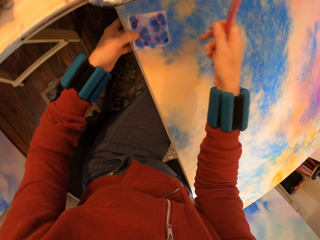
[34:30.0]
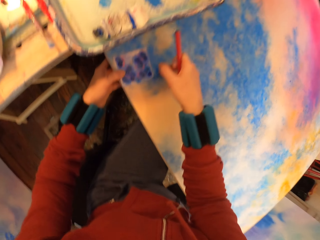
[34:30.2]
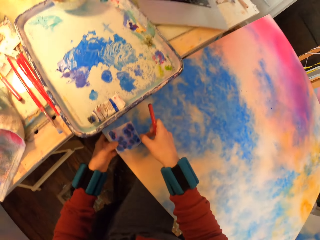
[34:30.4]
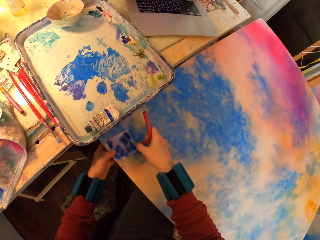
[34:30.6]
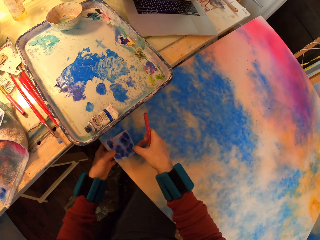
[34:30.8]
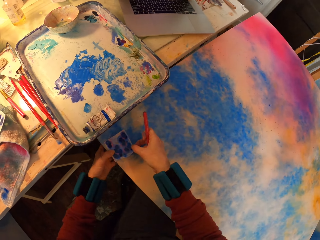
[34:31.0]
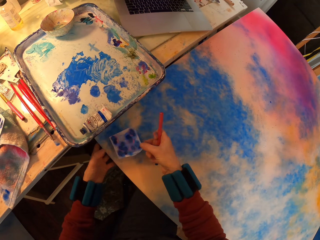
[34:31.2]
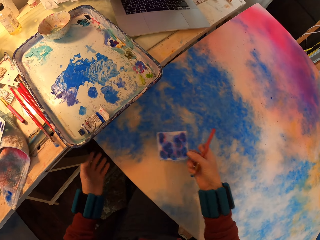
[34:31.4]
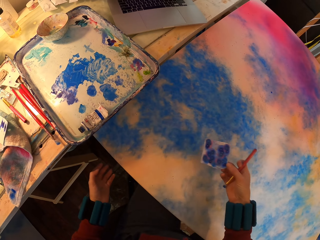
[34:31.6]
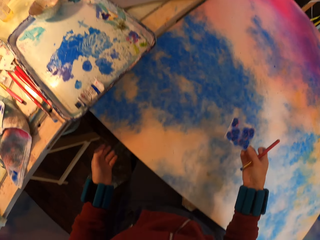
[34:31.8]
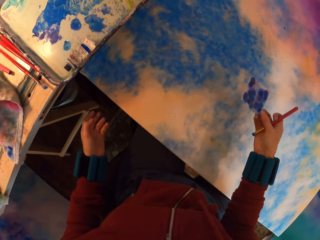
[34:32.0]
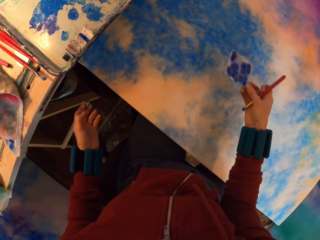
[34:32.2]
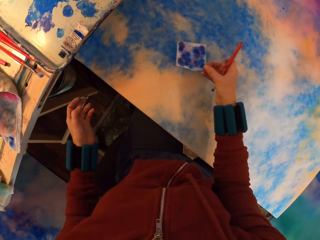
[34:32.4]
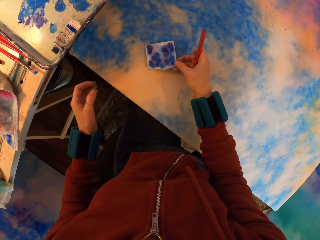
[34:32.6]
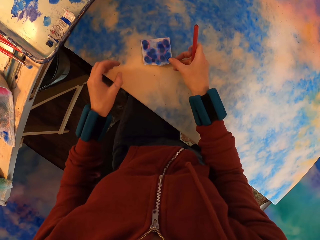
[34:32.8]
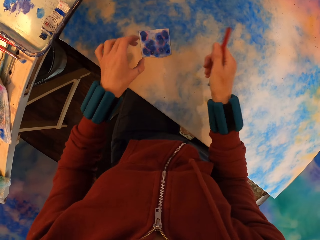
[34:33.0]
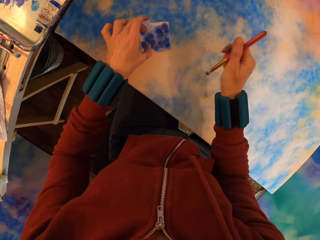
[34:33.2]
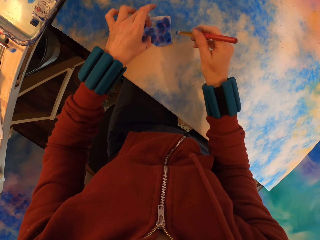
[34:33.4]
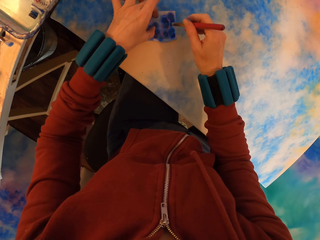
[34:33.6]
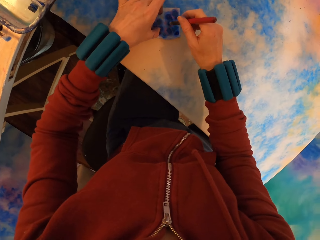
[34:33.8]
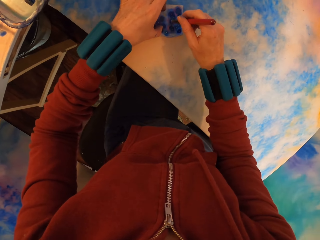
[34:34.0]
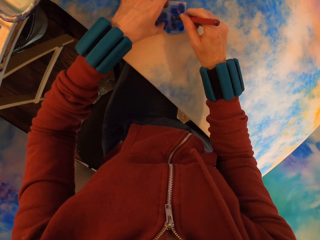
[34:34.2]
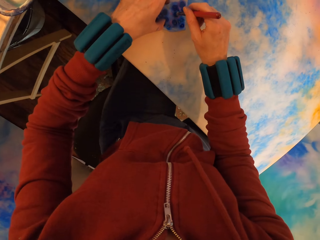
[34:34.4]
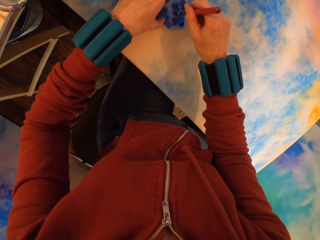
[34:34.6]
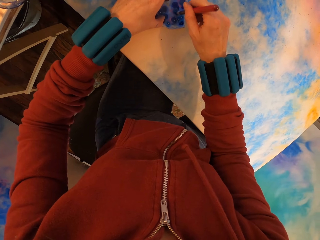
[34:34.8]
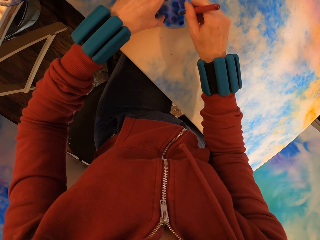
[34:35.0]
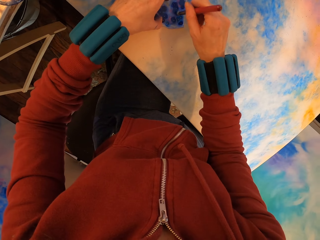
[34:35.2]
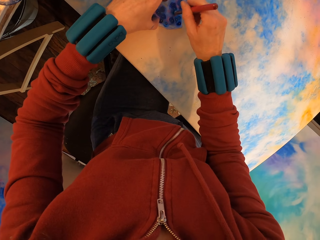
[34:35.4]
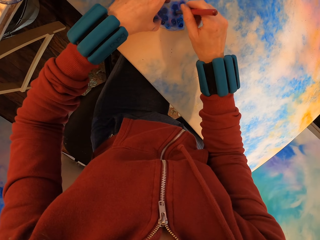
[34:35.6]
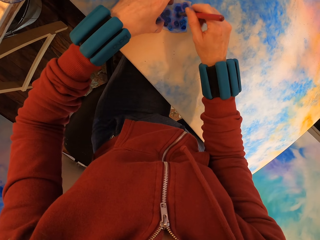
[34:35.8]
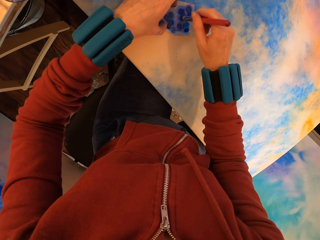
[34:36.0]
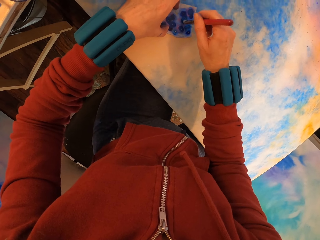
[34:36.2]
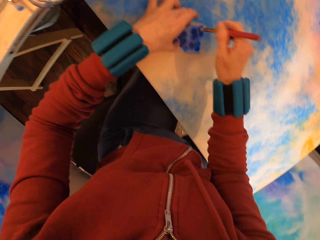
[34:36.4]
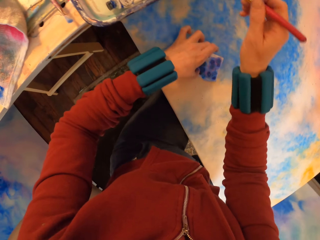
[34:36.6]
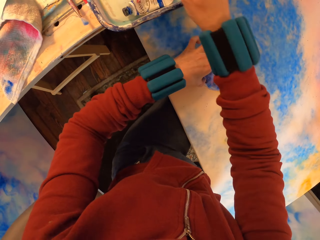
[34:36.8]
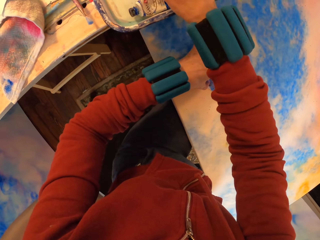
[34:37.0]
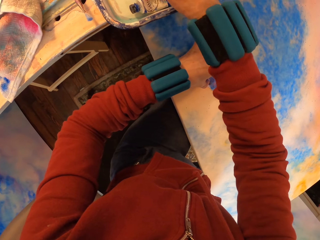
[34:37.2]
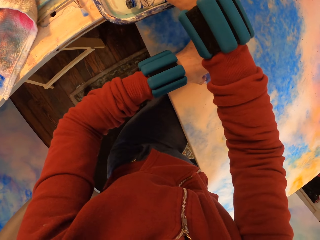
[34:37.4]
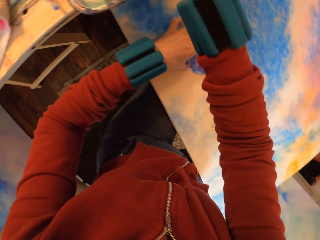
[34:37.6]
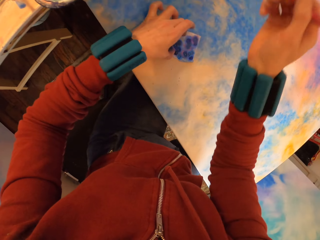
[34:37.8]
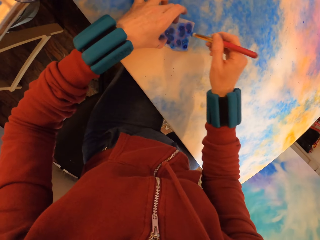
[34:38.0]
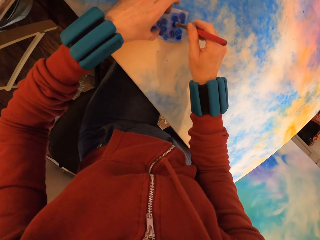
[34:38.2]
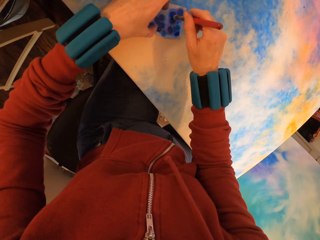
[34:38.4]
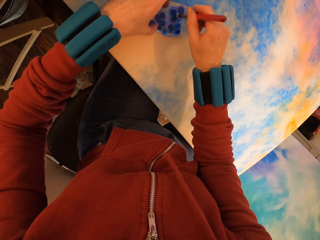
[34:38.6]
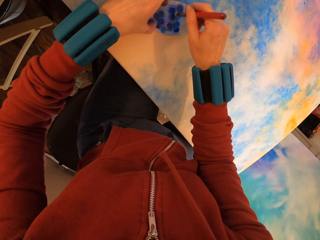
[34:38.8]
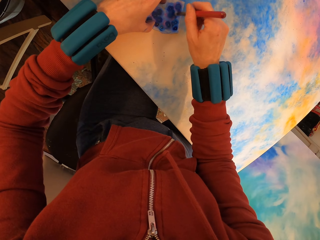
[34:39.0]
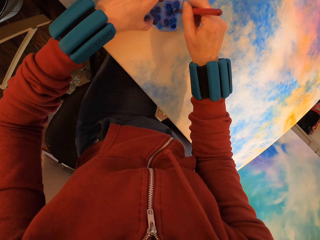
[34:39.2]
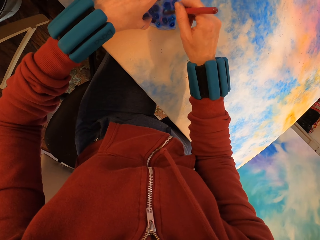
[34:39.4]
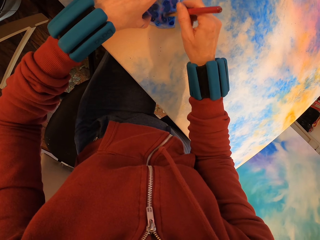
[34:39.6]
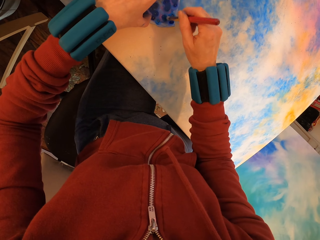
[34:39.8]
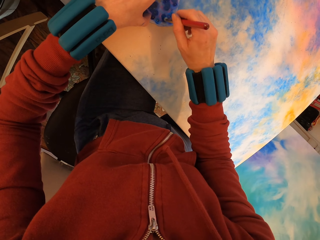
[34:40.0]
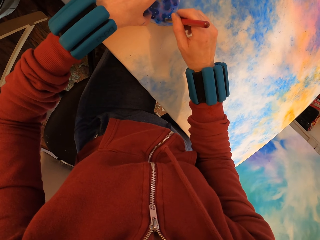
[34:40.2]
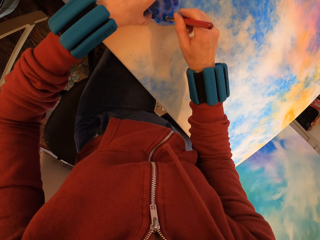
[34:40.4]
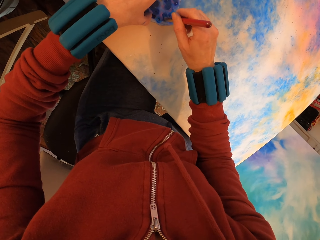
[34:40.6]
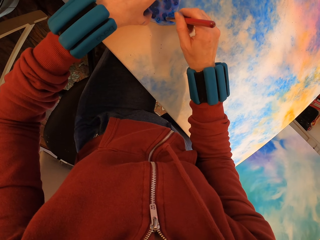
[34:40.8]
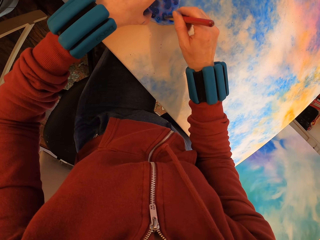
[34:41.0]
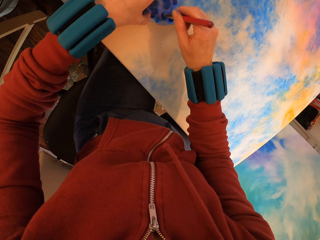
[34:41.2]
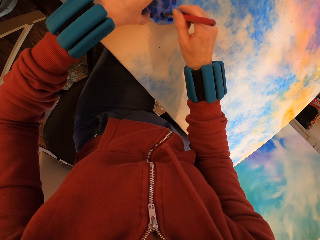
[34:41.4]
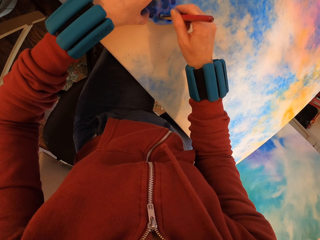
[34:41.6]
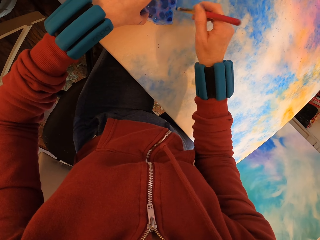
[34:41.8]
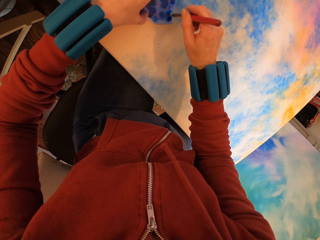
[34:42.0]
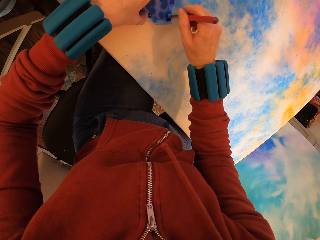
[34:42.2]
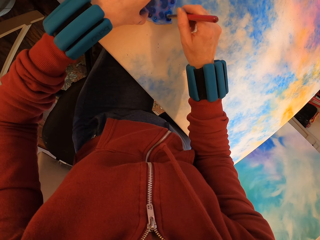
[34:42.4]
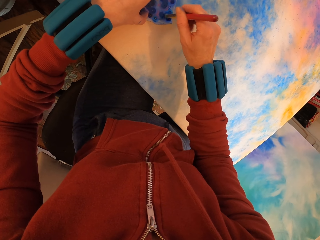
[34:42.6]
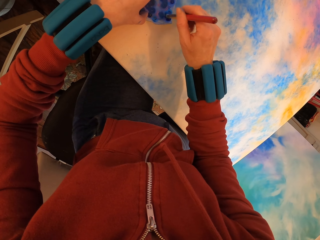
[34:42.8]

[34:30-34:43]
The camera wearer lifts the paper. They place the paper on the canvas. They paint the canvas. They paint the tray. They paint the canvas.

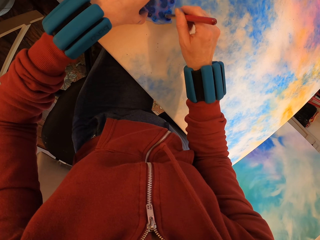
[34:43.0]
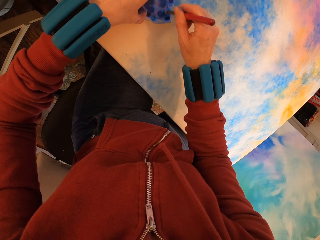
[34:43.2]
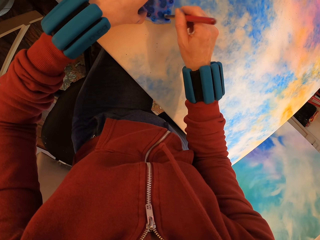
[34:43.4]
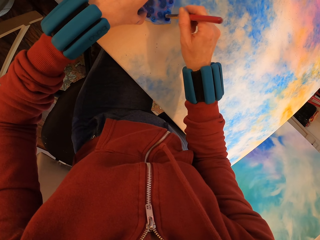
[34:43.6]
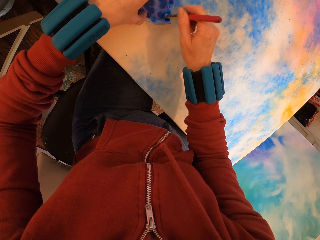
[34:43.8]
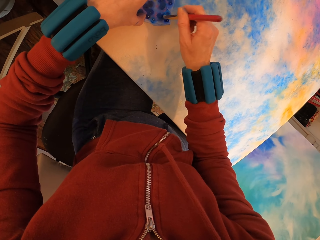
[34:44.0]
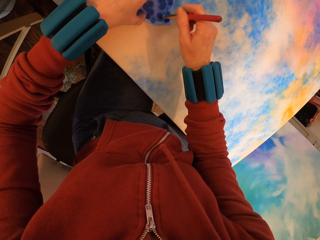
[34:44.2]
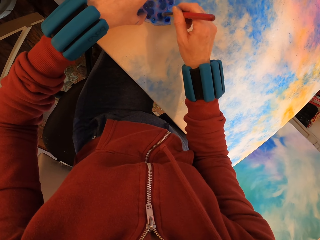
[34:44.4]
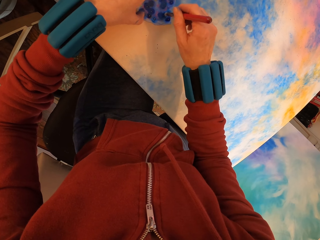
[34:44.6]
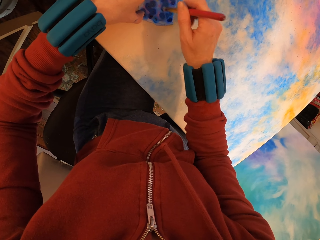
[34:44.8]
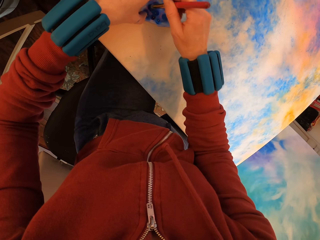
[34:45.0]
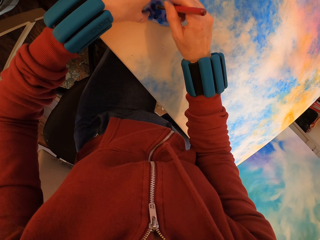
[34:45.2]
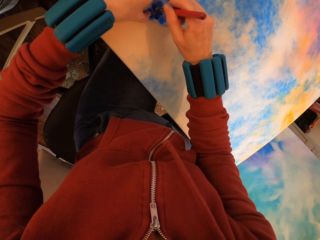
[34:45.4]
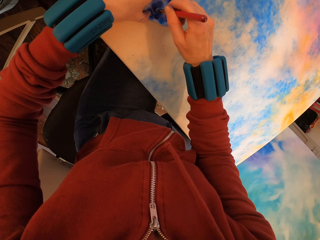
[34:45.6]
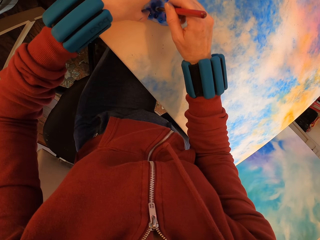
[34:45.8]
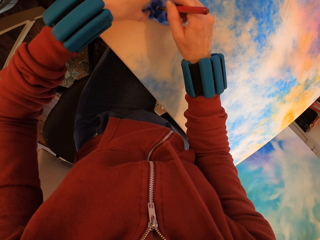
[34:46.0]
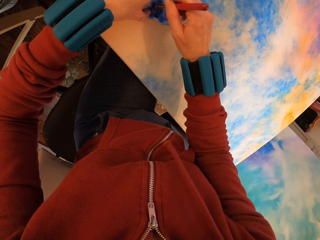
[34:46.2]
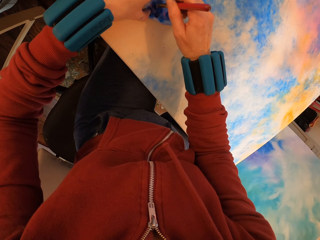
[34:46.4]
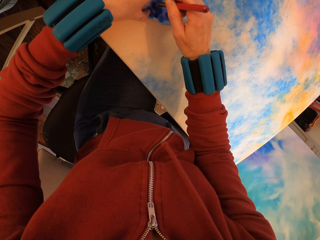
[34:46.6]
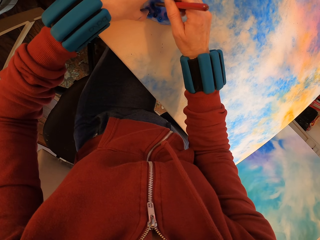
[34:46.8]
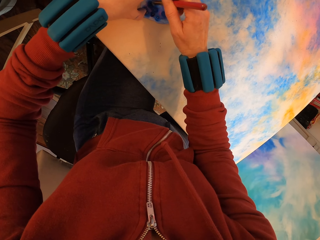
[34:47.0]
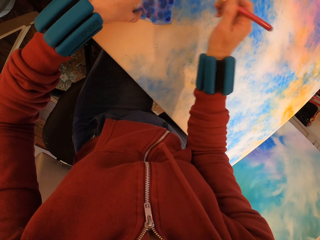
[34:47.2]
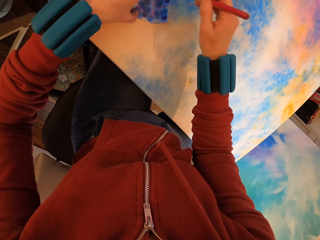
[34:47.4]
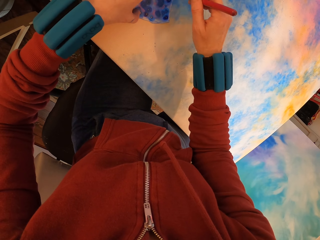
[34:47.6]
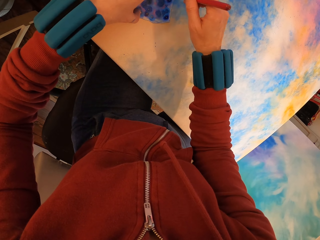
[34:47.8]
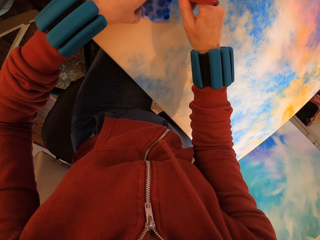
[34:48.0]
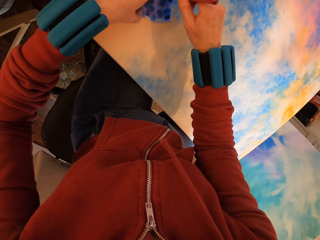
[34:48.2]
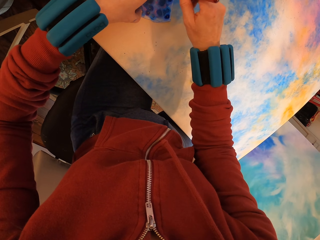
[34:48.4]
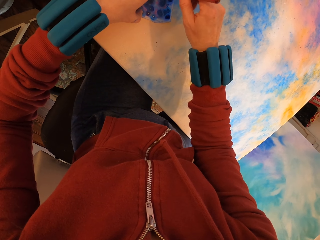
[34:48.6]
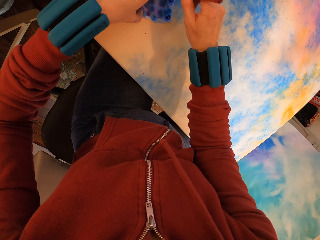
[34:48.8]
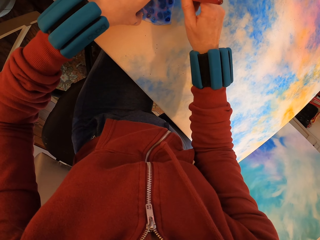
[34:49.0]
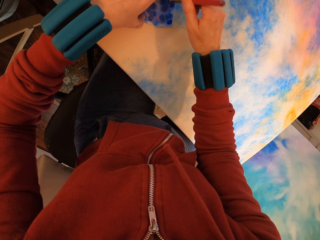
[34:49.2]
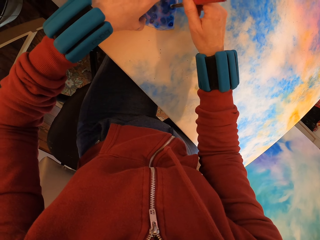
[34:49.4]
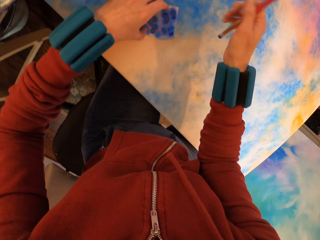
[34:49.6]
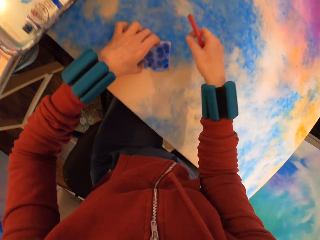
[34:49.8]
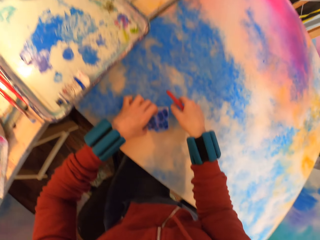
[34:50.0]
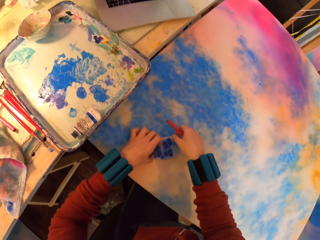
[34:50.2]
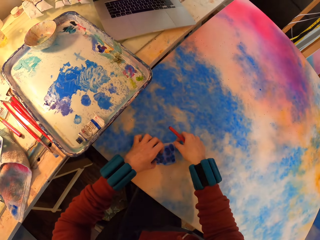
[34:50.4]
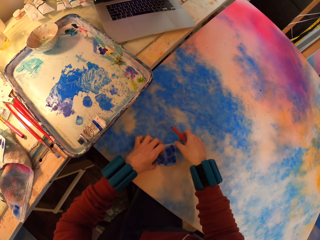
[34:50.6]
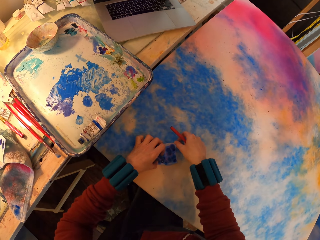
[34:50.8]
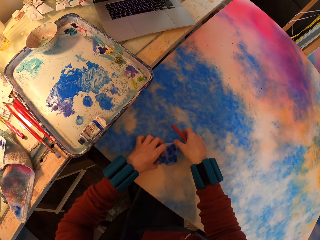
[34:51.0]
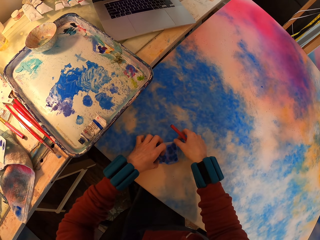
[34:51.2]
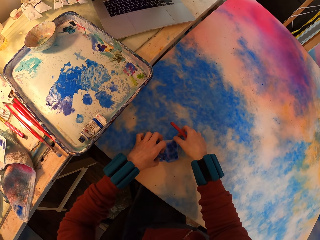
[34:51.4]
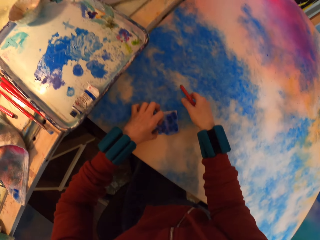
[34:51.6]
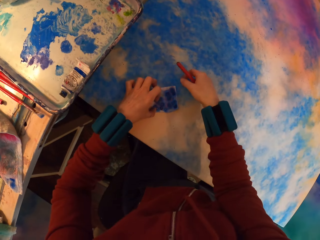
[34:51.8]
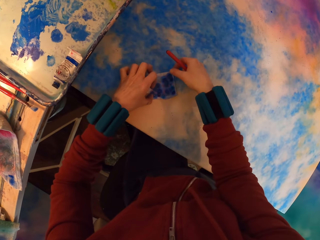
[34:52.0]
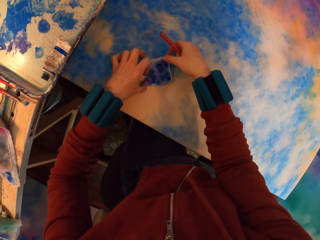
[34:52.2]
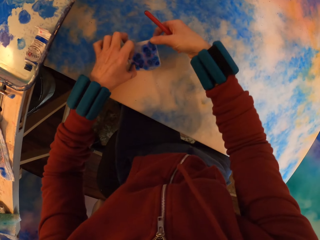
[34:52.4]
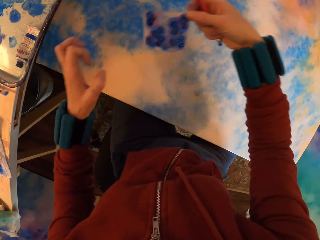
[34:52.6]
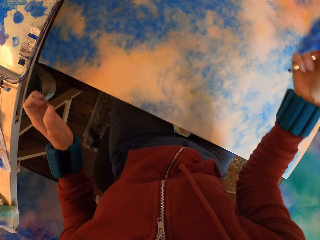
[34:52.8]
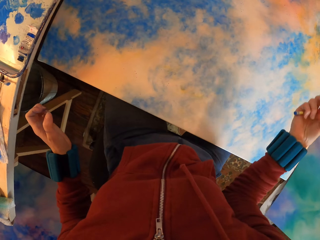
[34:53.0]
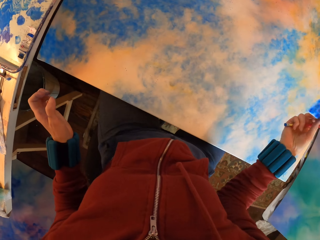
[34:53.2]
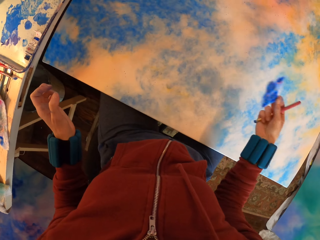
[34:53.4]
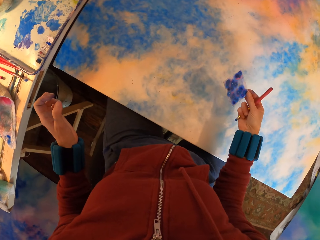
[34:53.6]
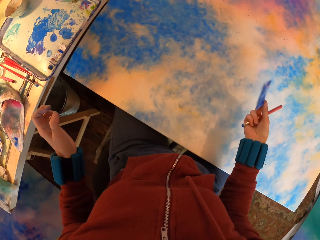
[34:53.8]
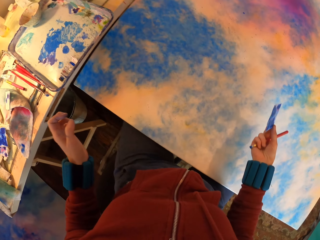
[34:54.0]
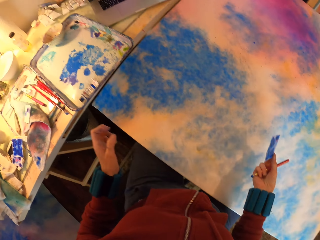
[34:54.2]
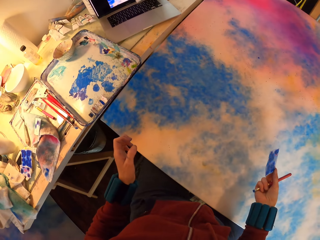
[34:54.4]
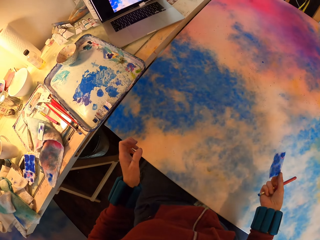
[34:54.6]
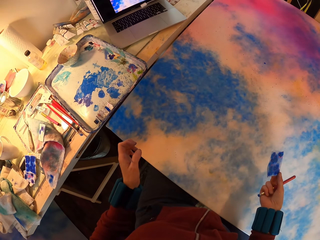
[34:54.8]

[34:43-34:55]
The camera wearer lifts the paper. They look at the painting.
